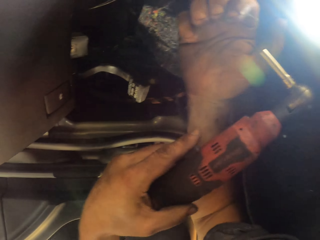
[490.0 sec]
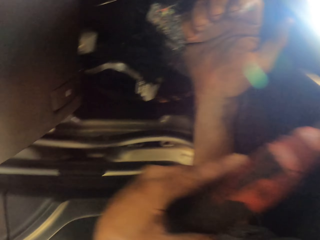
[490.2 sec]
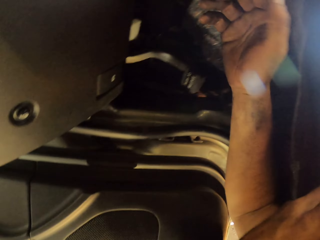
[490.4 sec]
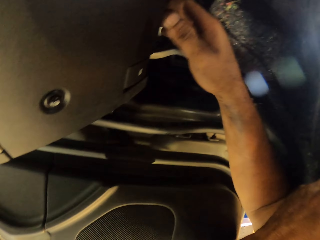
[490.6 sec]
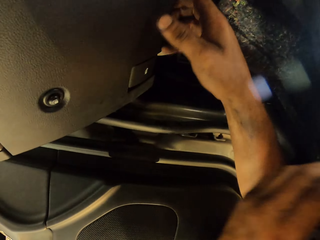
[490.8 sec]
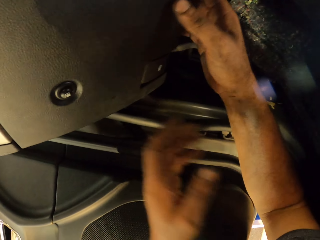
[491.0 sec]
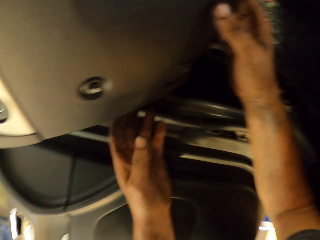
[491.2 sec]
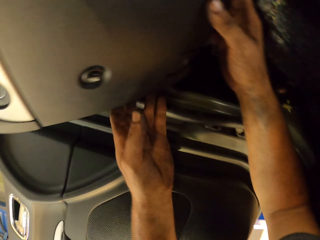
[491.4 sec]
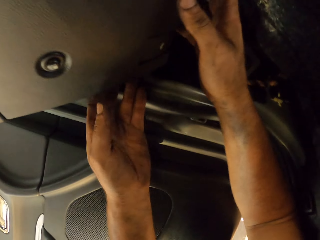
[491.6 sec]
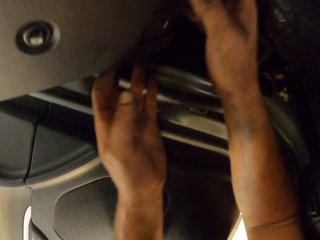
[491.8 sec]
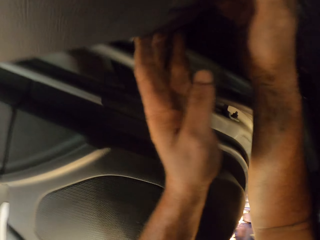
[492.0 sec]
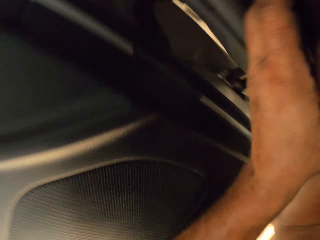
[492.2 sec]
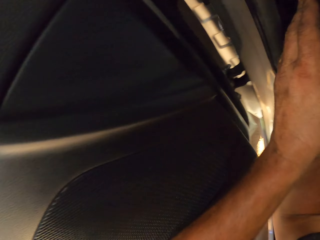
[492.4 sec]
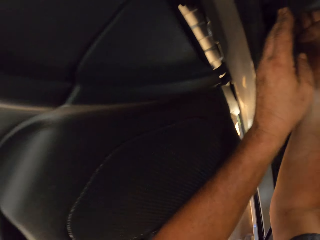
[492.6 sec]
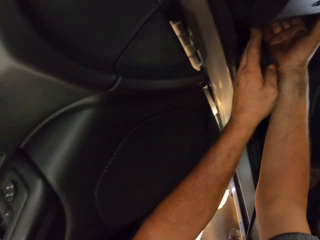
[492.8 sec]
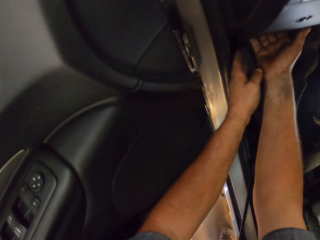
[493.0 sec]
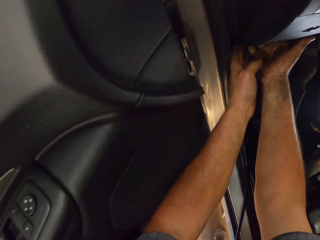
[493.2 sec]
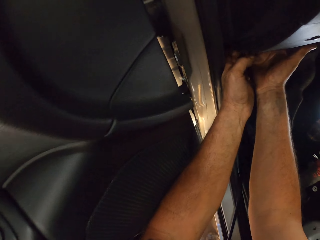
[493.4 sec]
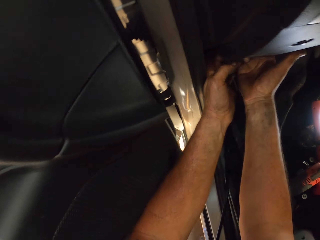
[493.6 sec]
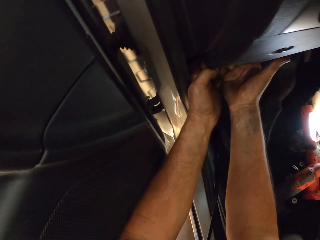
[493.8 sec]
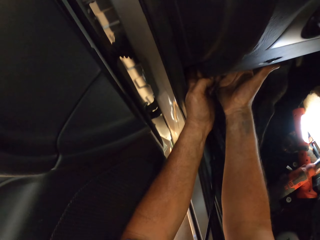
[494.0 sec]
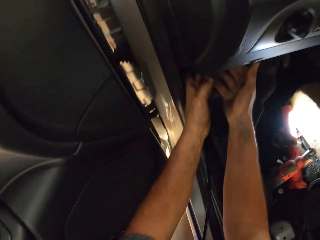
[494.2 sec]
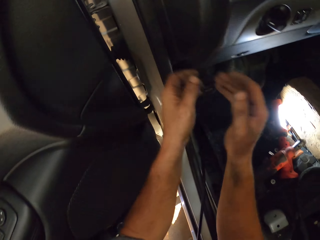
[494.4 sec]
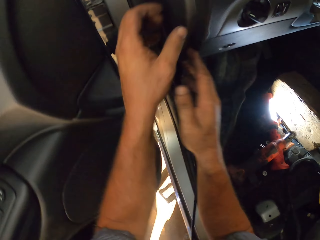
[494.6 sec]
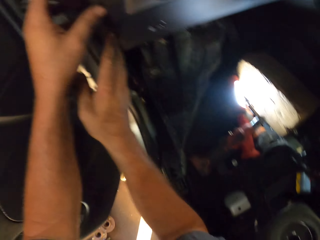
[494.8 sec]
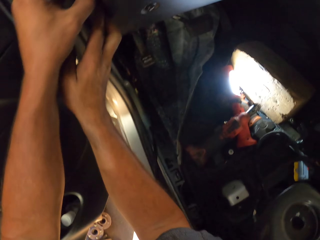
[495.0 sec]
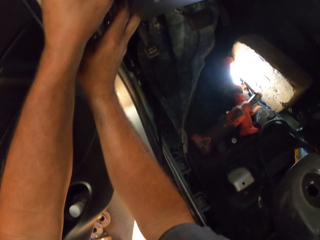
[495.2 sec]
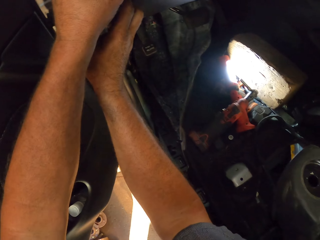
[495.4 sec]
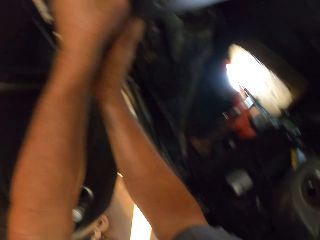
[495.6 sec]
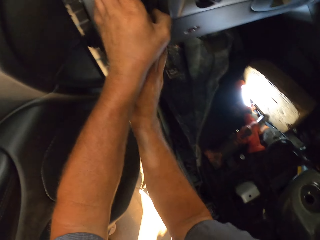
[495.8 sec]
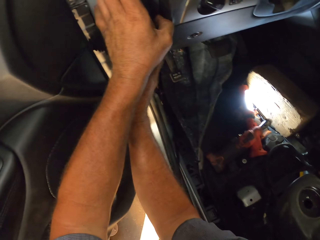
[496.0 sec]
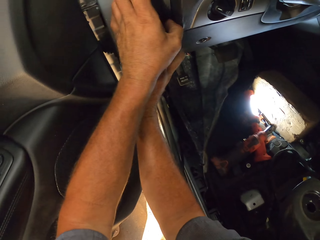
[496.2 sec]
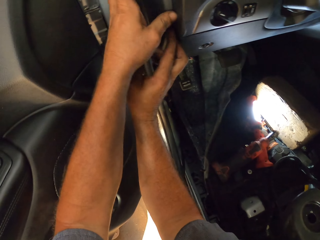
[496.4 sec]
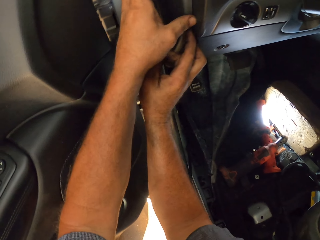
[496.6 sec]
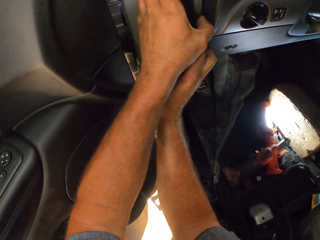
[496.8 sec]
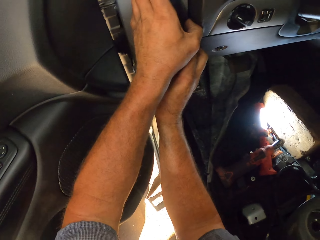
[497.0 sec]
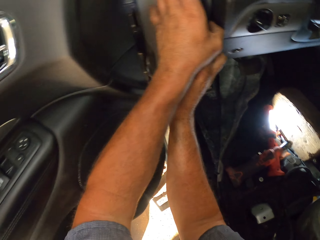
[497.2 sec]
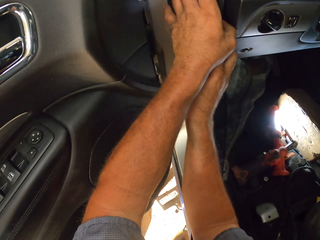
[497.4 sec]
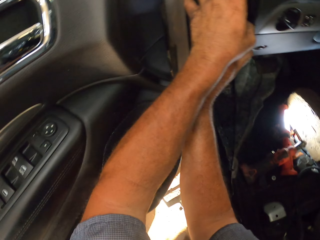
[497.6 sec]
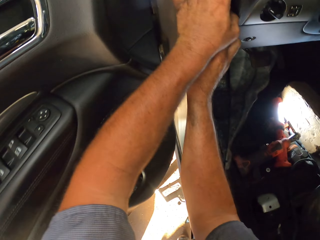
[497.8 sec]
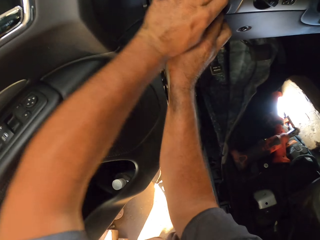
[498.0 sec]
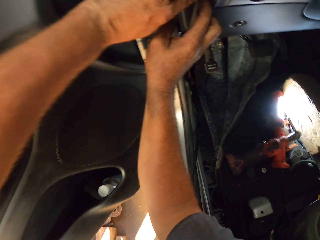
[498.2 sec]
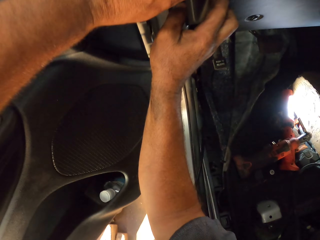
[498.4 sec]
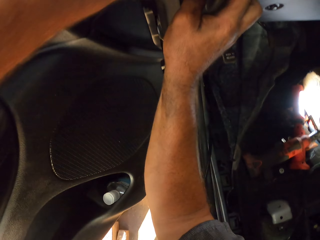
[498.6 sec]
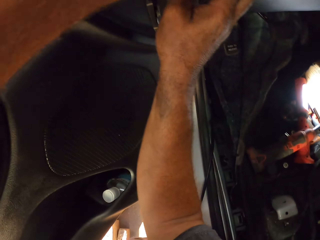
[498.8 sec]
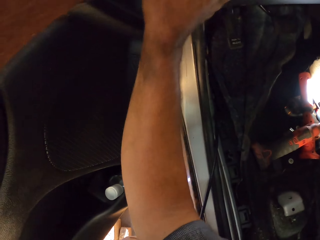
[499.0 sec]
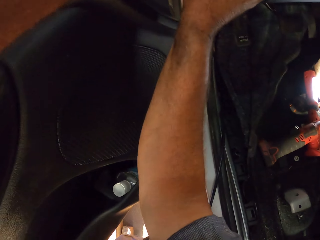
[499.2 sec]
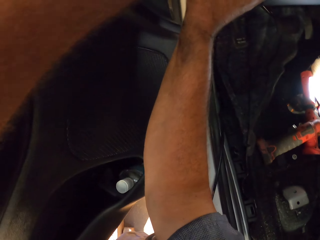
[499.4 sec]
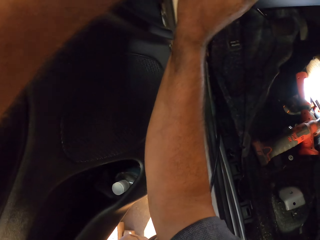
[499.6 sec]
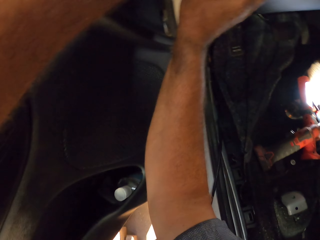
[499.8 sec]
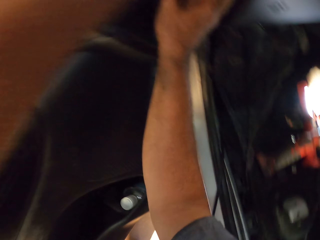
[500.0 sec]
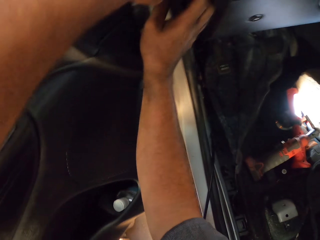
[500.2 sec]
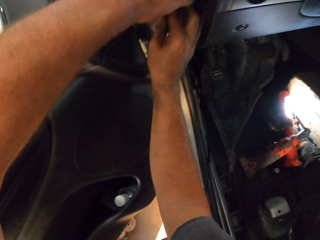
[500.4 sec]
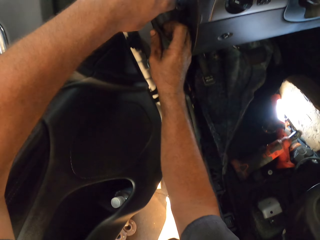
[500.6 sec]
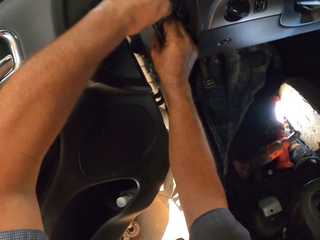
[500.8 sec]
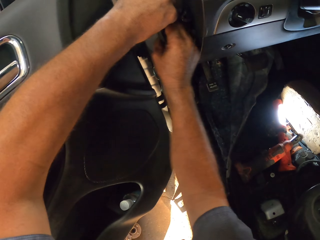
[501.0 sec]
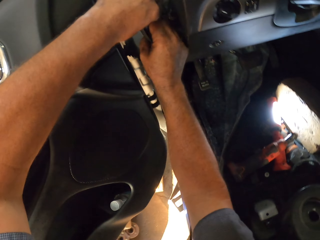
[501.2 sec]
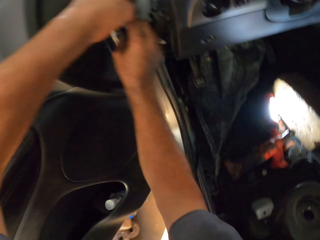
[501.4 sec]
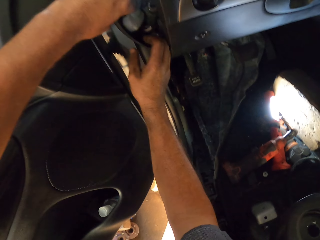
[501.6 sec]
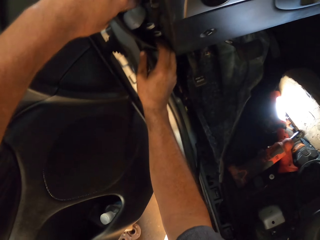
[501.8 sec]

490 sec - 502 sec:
The camera wearer puts the screw on the other side. They put away the dashboard, hold the dashboard cover and pull the plastic.

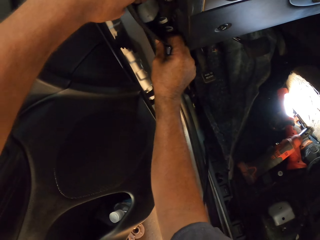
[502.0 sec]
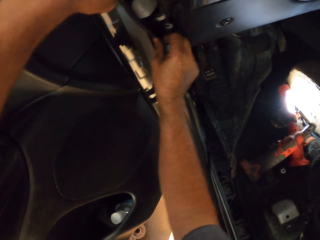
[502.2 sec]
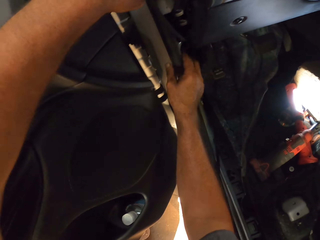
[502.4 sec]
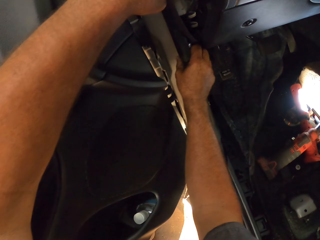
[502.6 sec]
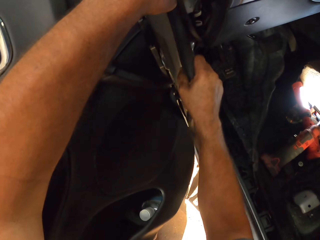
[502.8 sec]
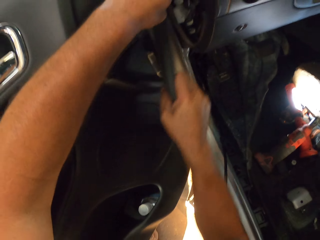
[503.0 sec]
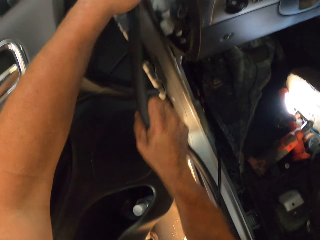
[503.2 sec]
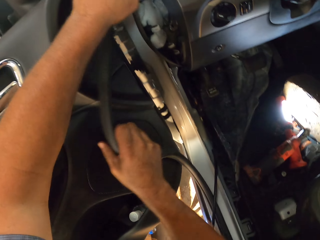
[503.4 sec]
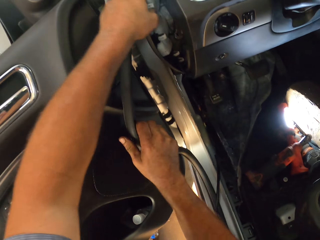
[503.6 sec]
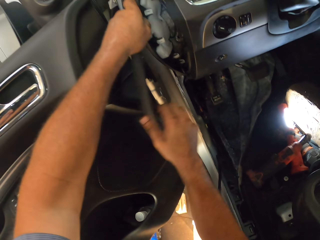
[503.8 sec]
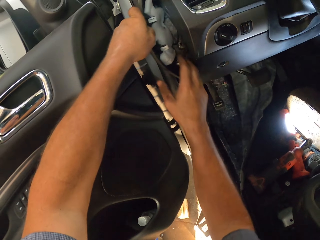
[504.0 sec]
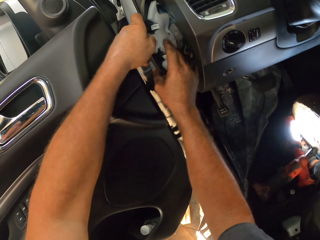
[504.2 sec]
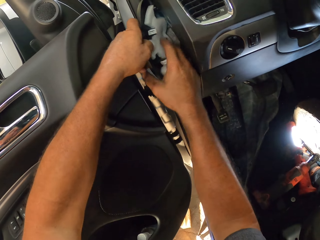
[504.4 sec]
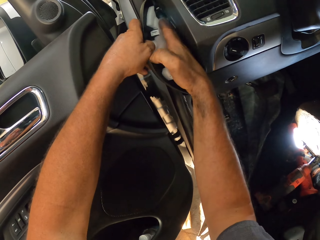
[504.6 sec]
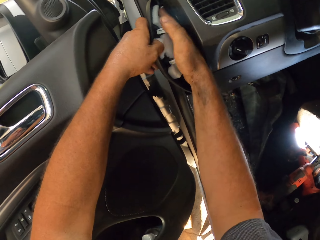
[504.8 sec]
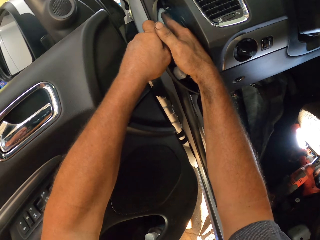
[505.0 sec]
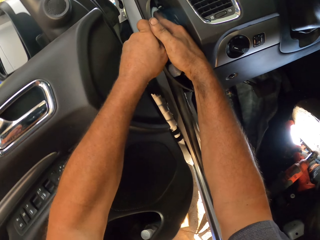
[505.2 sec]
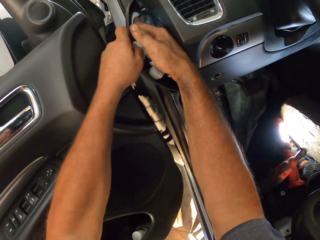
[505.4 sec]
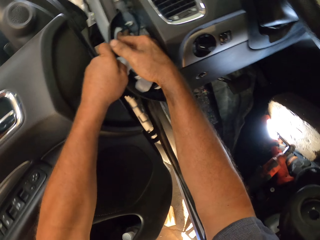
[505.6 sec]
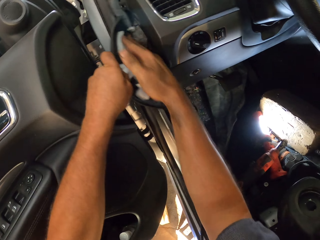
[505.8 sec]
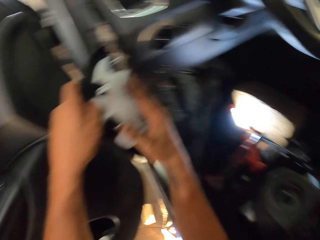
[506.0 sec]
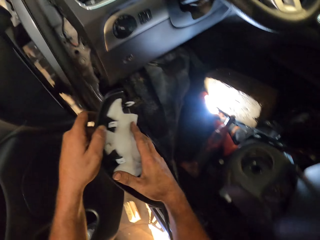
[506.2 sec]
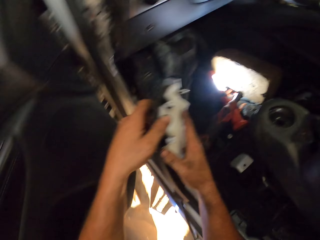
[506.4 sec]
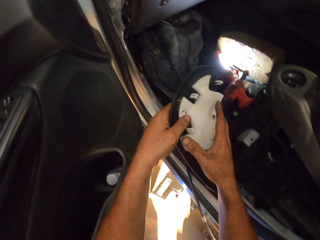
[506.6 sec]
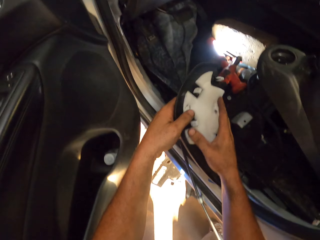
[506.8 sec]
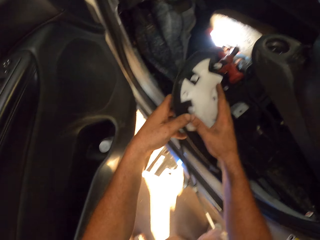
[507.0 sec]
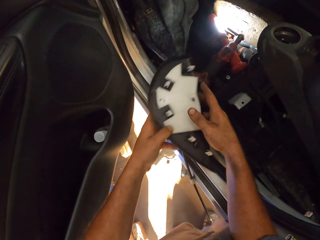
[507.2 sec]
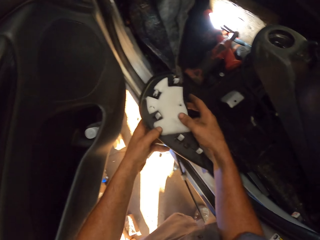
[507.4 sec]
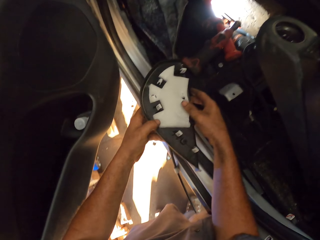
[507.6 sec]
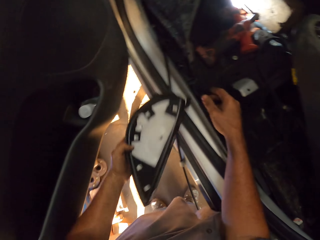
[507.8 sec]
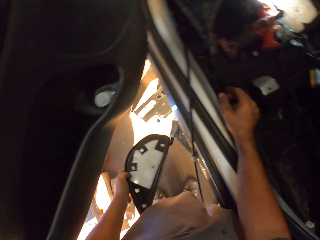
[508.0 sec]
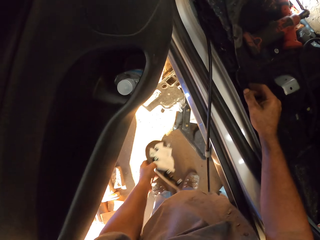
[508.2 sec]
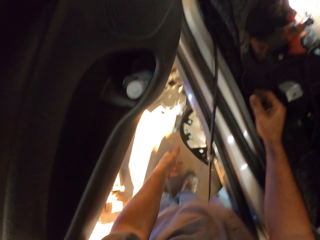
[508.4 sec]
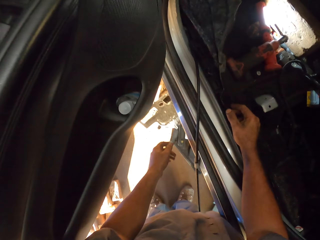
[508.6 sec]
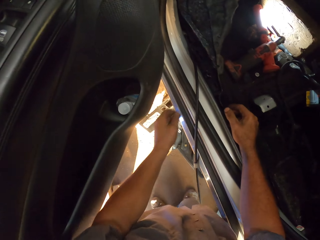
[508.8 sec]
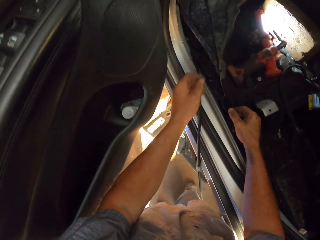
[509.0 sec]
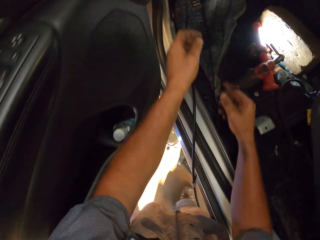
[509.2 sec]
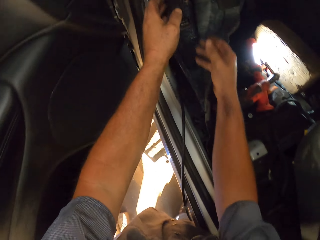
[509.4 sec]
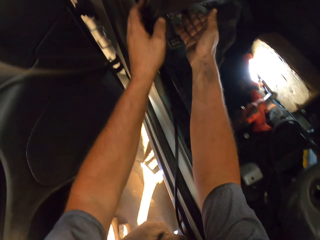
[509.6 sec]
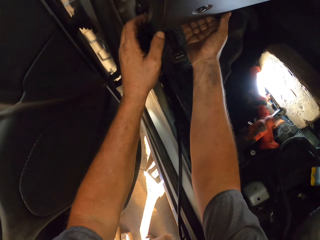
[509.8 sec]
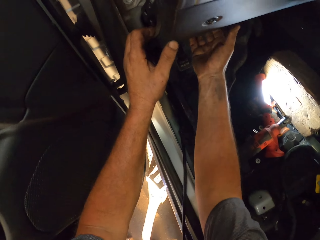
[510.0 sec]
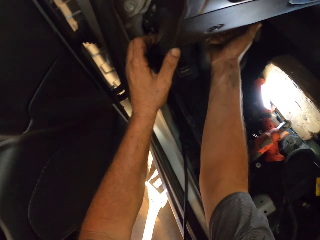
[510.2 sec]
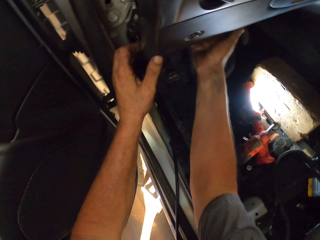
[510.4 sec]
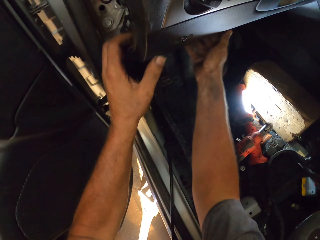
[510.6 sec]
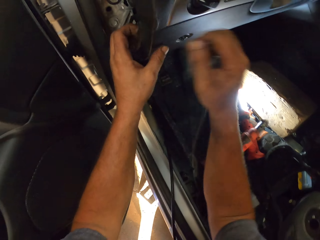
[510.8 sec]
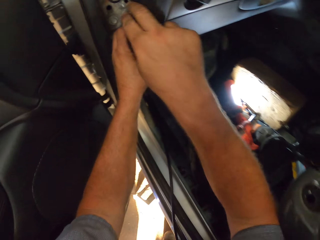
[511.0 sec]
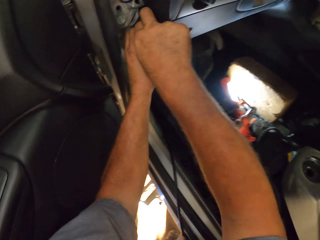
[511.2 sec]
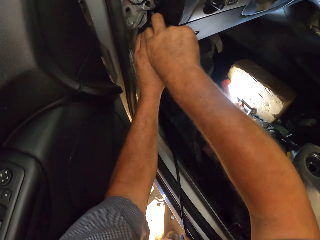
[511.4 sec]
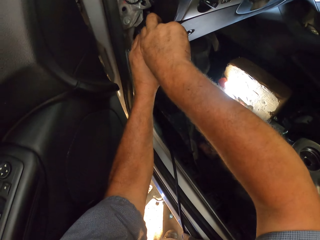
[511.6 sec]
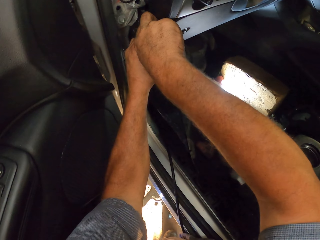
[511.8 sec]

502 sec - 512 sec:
The camera wearer pulls the rubber tube. They hold the plastic. They throw the plastic to the floor. They touch the dashboard. They pull the dashboard cover.
